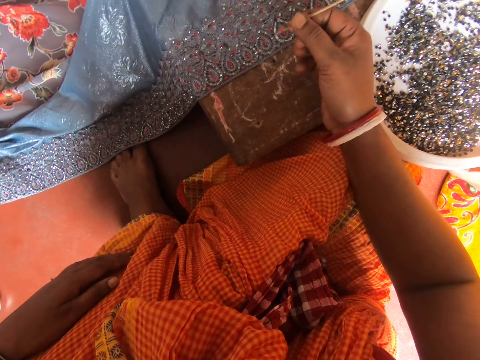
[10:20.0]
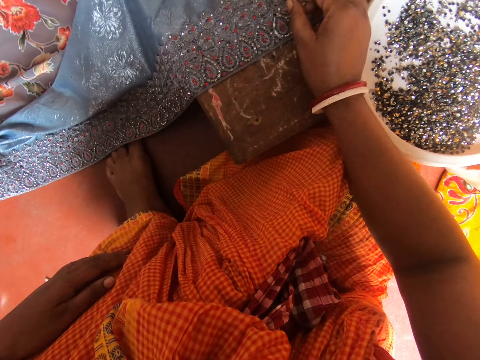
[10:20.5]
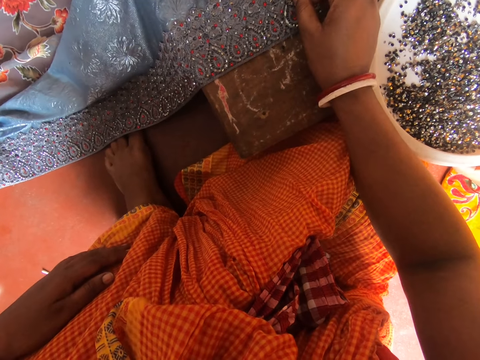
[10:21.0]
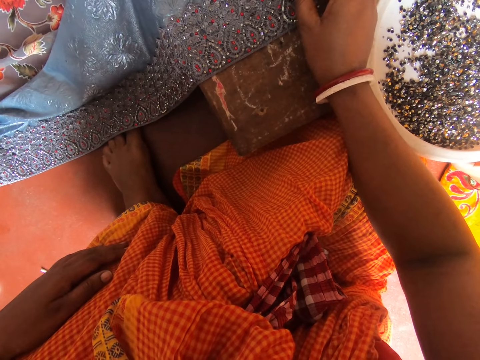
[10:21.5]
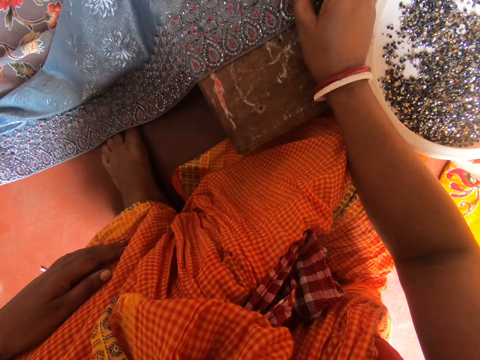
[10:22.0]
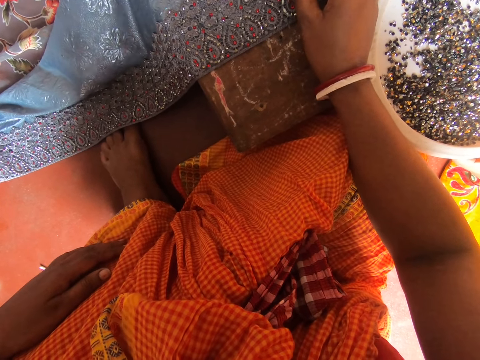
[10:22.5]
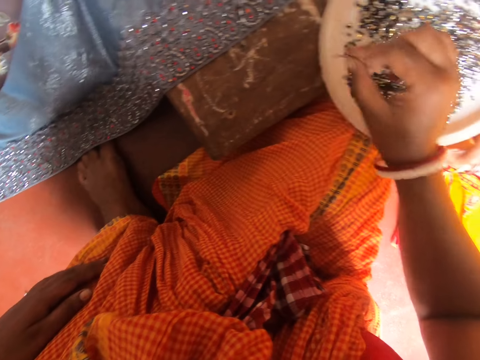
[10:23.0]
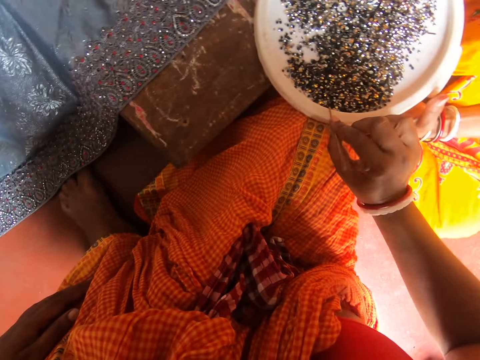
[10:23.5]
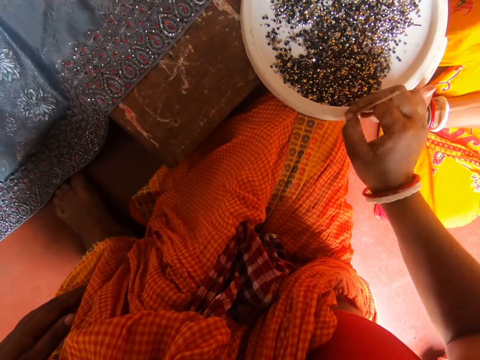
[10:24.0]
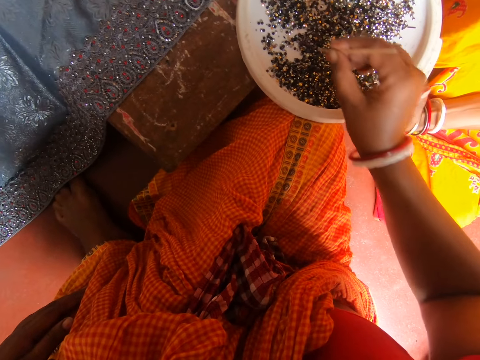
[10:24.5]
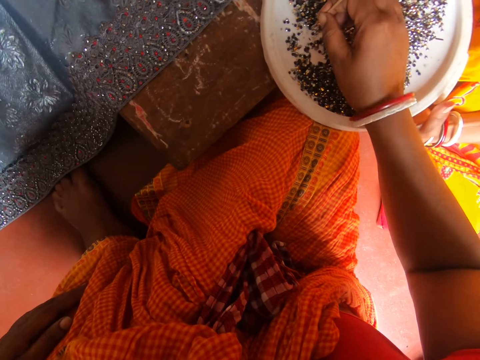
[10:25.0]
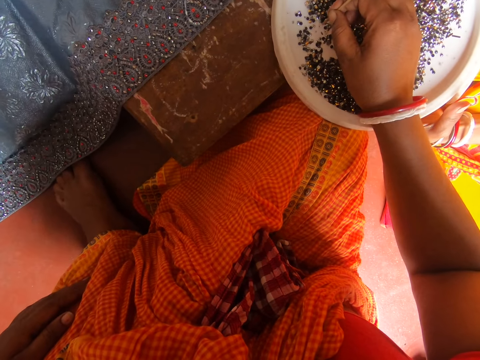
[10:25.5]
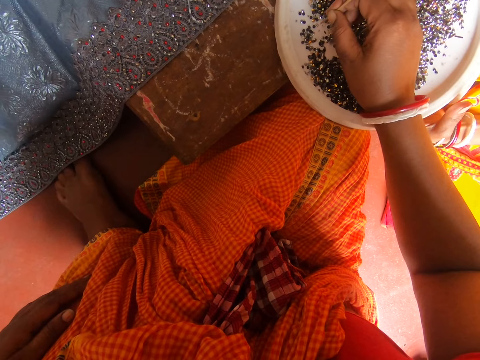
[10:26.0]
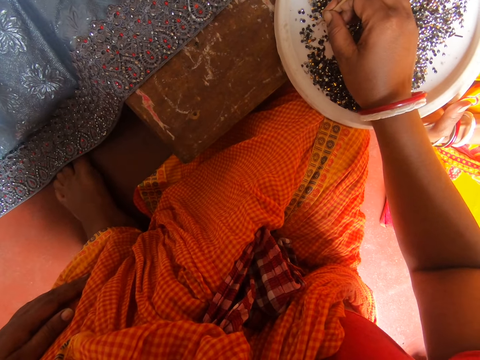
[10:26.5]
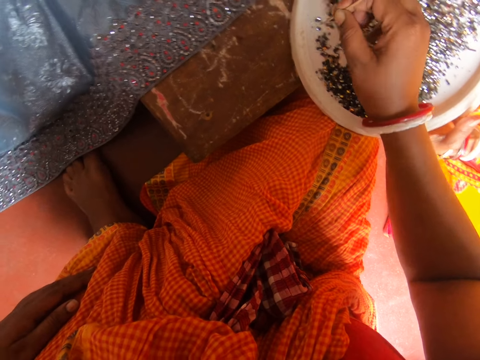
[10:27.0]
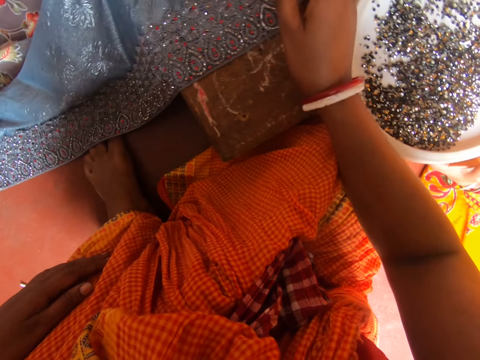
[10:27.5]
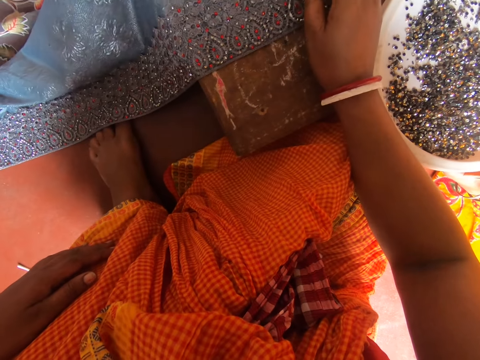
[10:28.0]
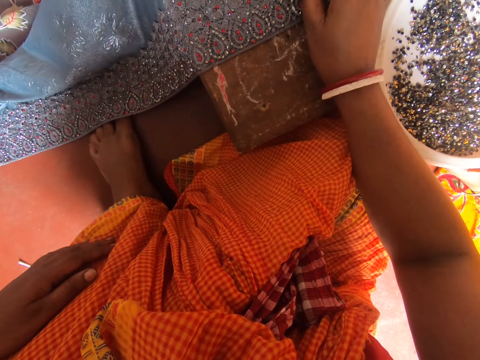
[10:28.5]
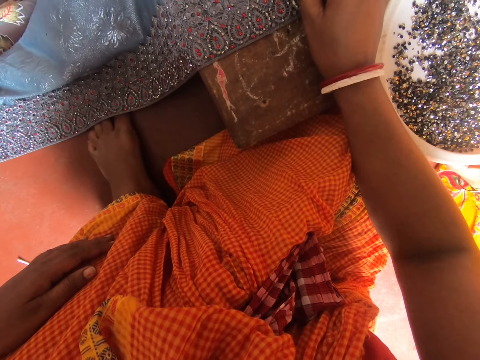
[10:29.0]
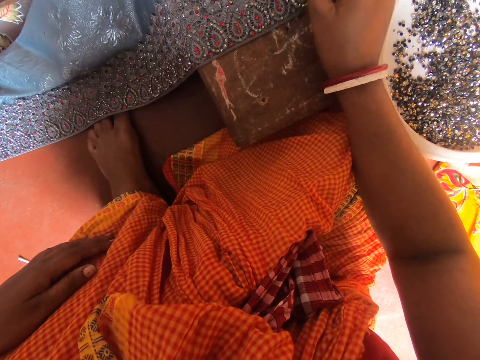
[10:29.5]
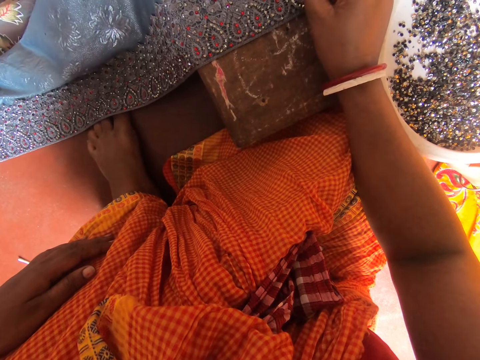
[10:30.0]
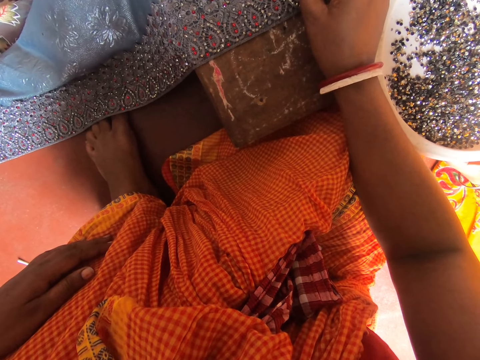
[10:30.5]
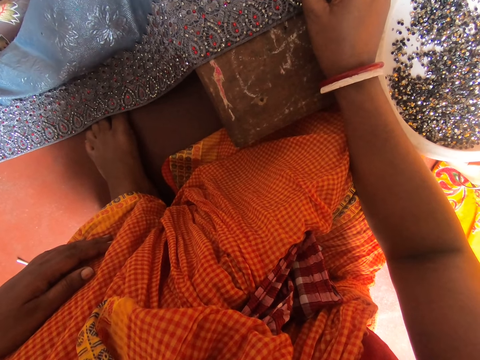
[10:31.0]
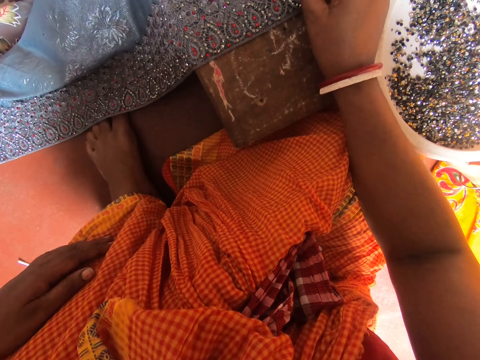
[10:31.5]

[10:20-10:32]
The camera wearer looks at a stick. They speak to a lady. They put beads on a cloth. They touch the cloth with the stick. They rub the tip of the stick on a plate. They pick a bead from the plate with the stick in hand. They put the bead on a fabric on the table.

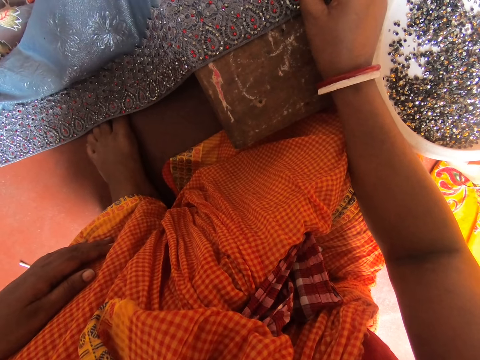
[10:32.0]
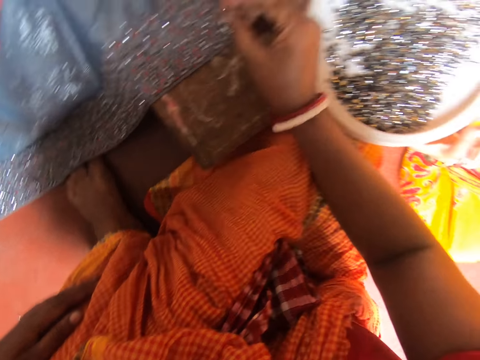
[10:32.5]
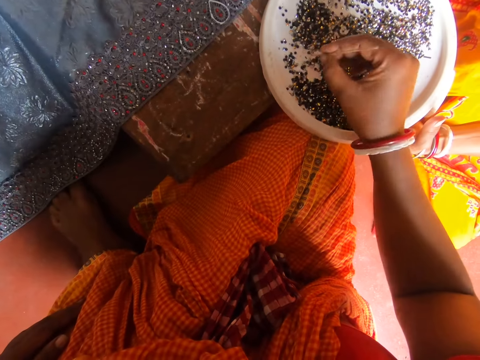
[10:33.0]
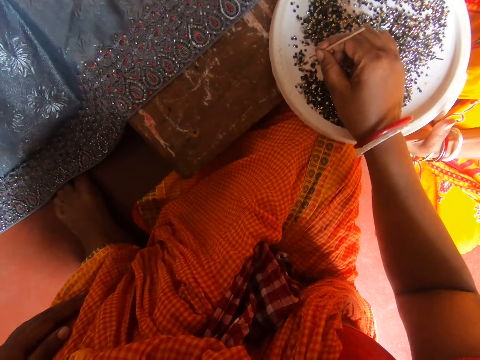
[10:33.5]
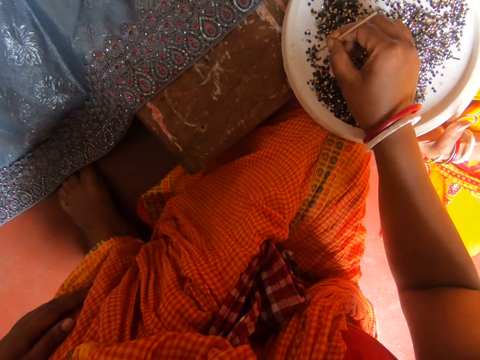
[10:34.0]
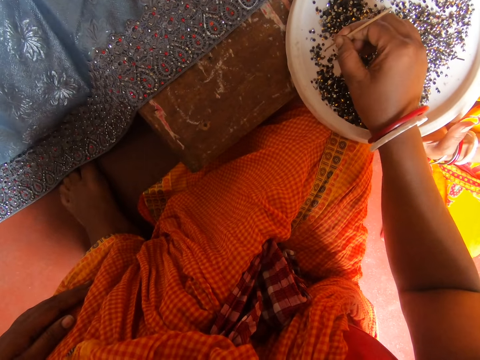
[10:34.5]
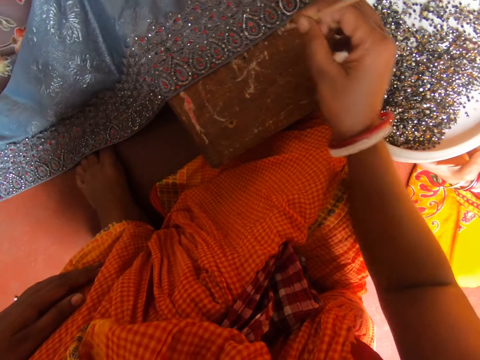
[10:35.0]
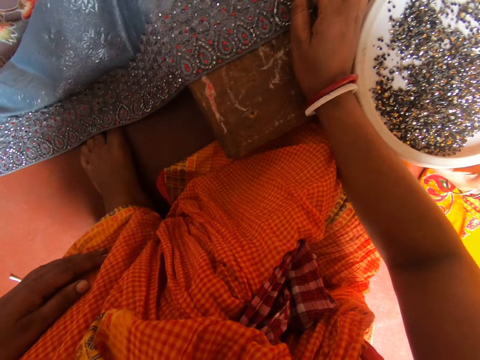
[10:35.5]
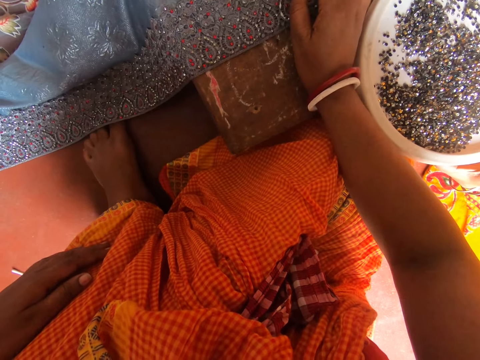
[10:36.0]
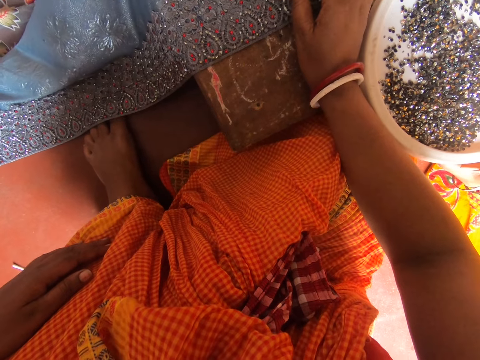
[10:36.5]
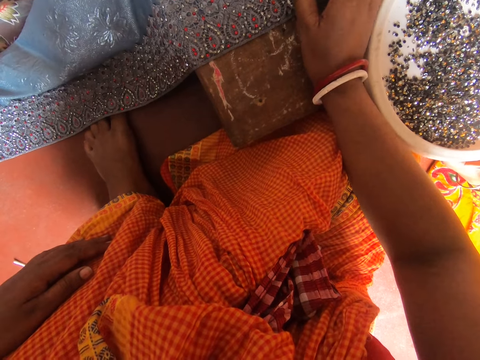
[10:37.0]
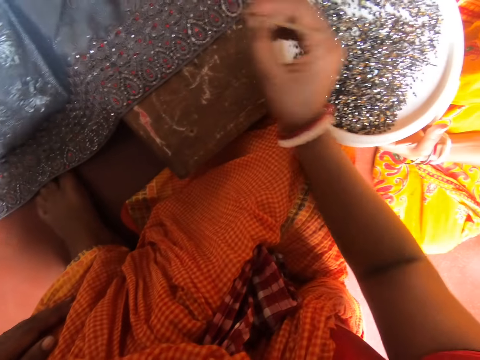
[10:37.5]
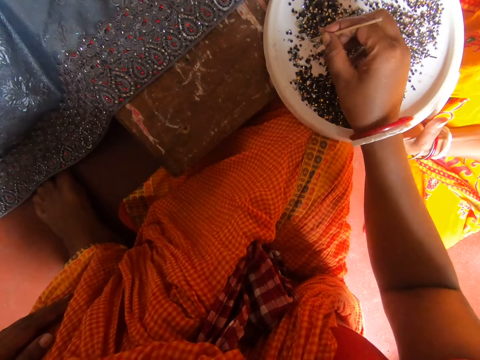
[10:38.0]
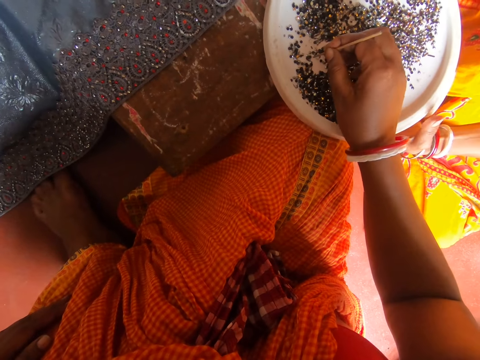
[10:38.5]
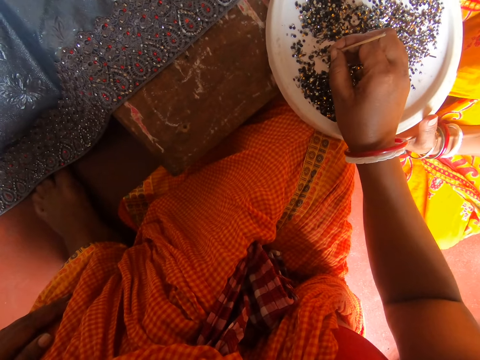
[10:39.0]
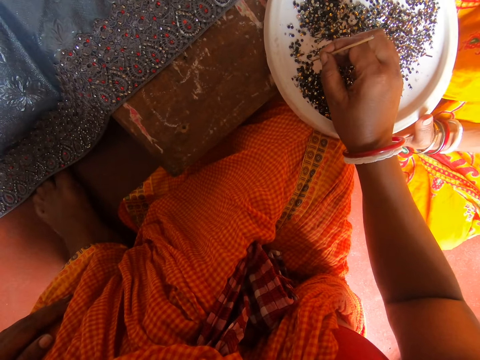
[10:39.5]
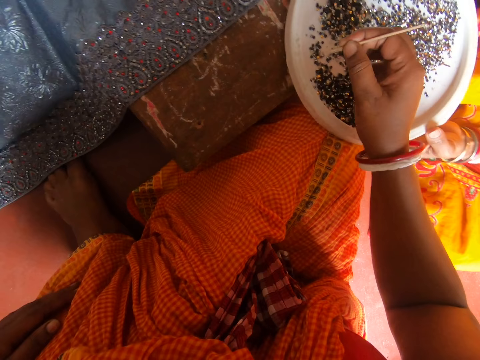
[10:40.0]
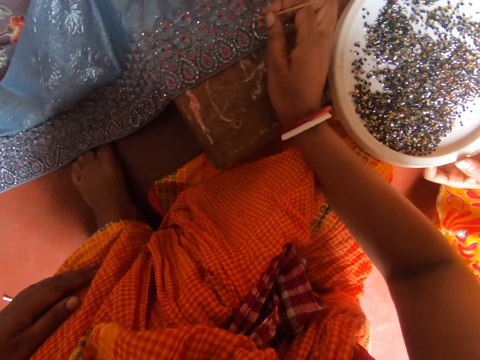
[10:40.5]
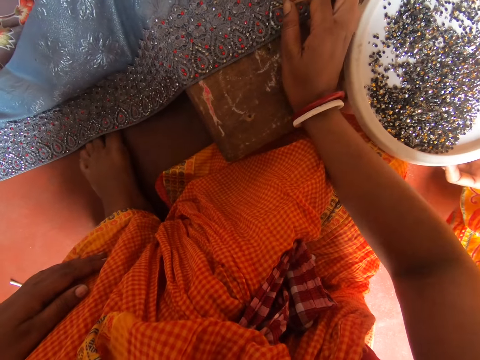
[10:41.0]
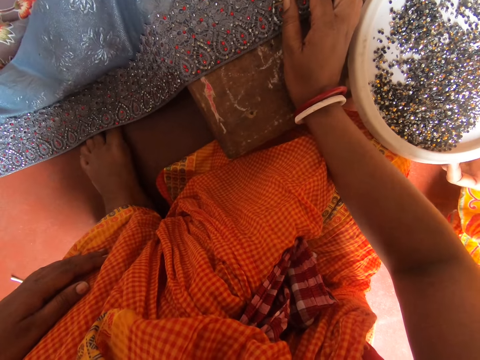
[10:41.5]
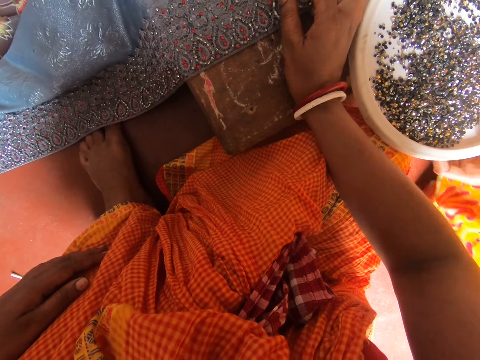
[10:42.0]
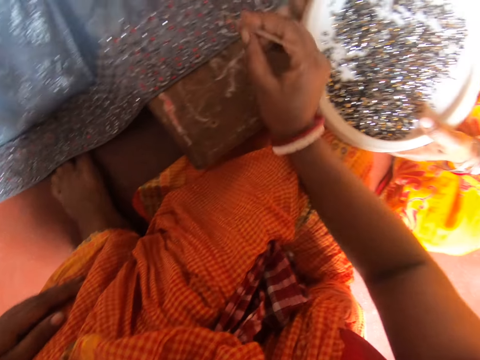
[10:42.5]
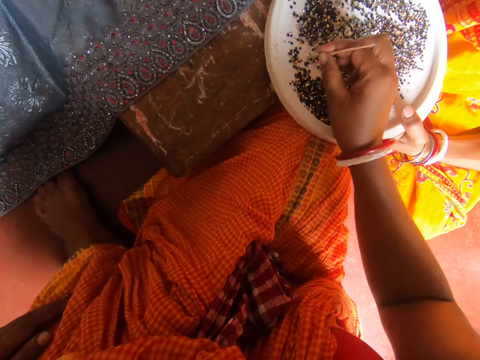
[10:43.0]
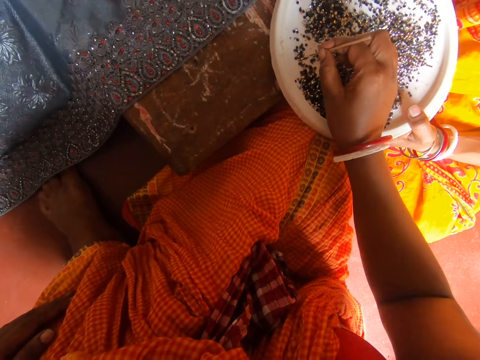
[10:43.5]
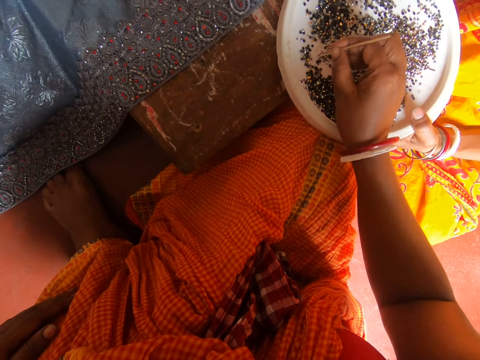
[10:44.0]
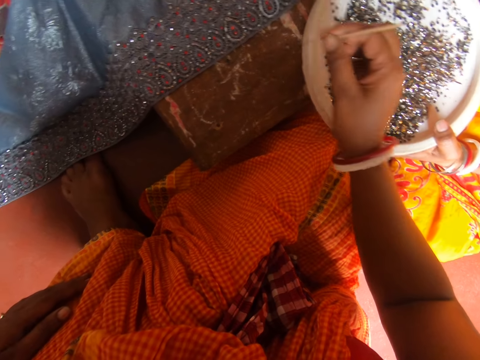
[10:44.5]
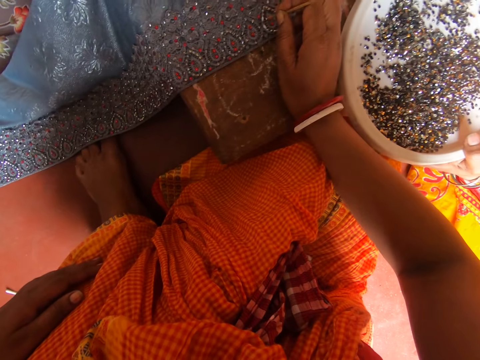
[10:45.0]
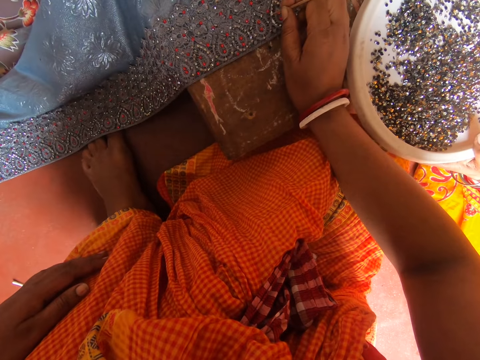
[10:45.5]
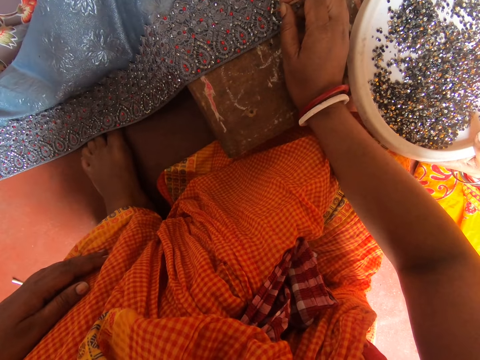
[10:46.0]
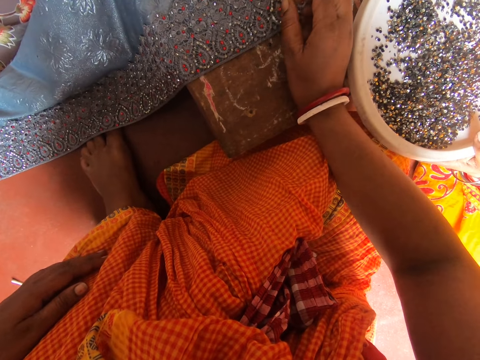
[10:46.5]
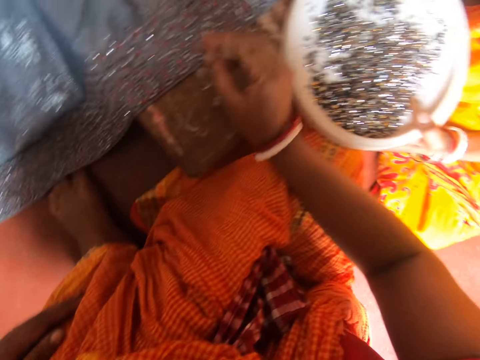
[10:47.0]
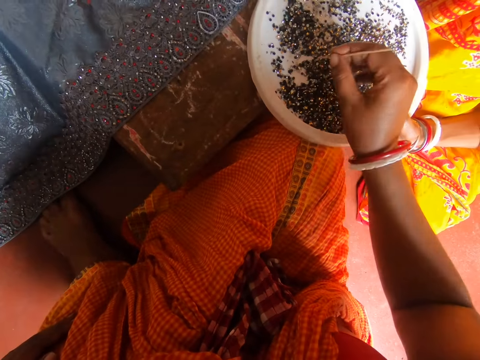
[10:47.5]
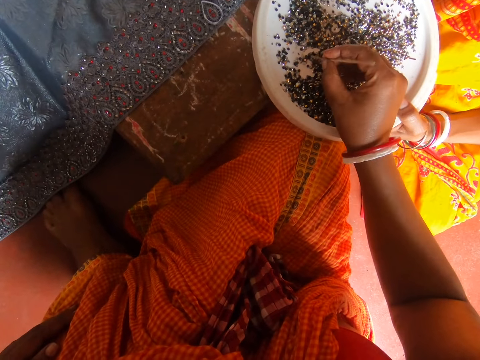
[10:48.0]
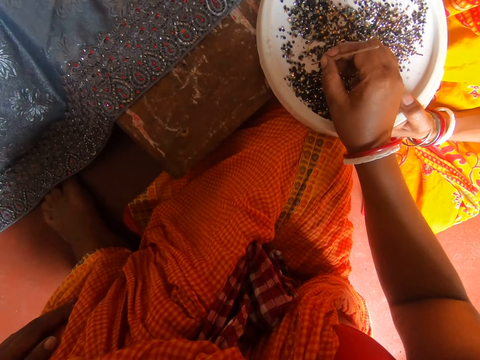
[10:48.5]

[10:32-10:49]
The camera wearer picks a bead from a plate with the stick in hand. They put the bead on a fabric on the table. They pick a bead from the plate with the stick in hand. They put the bead on the fabric on the table. A lady holds the plate on the table. The camera wearer picks beads from a tray with a stick. The lady moves the beads on the plate by hand. The camera wearer picks a bead from the plate with the stick in hand. They put the bead on the fabric on the table.
